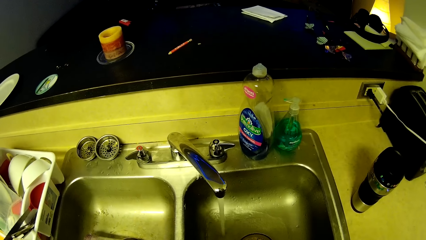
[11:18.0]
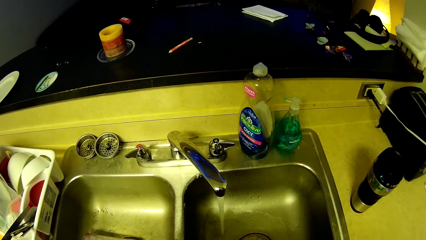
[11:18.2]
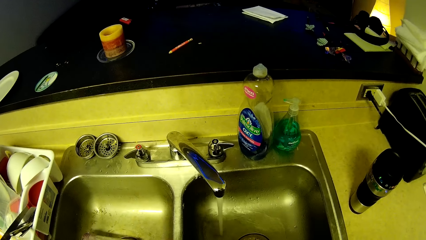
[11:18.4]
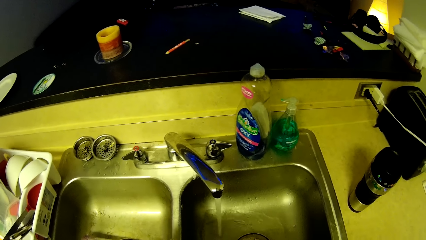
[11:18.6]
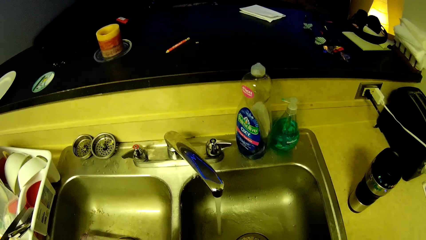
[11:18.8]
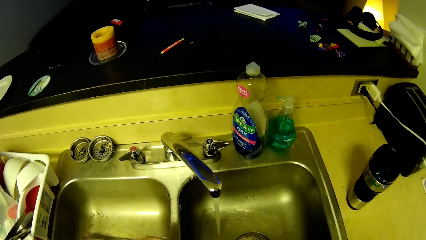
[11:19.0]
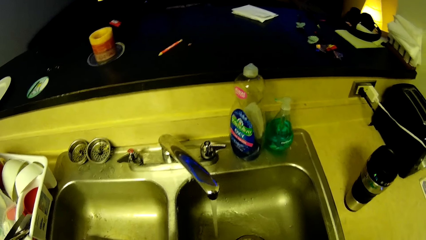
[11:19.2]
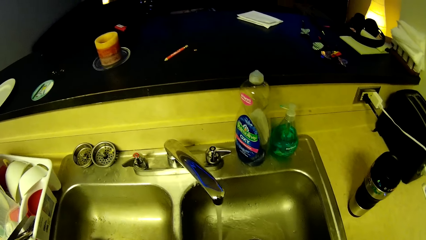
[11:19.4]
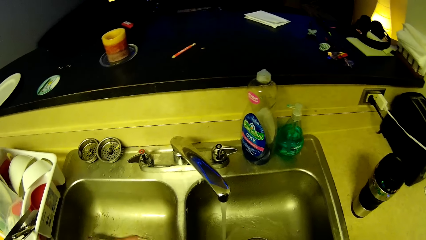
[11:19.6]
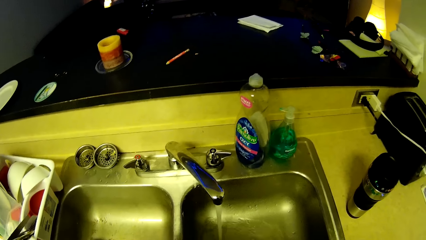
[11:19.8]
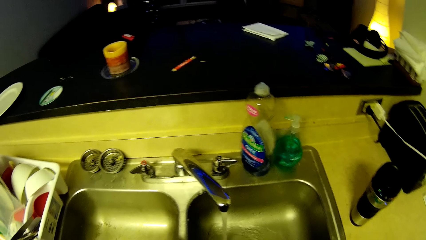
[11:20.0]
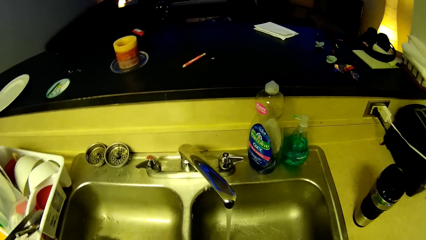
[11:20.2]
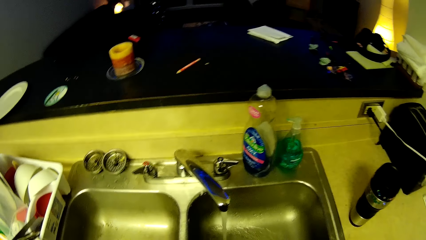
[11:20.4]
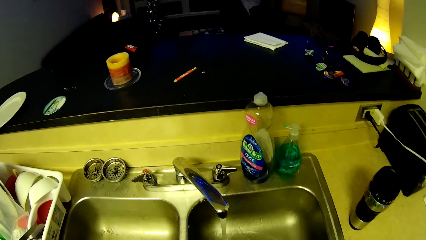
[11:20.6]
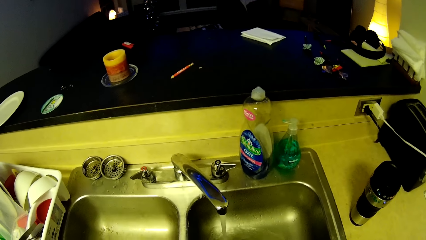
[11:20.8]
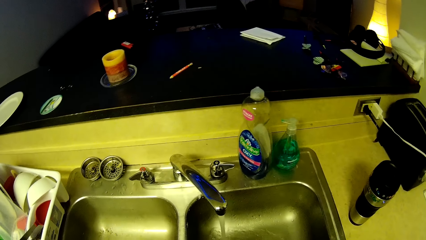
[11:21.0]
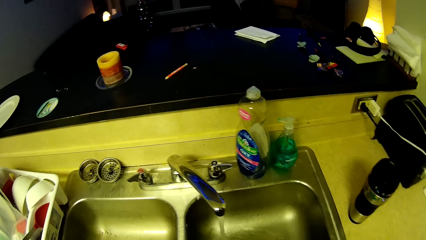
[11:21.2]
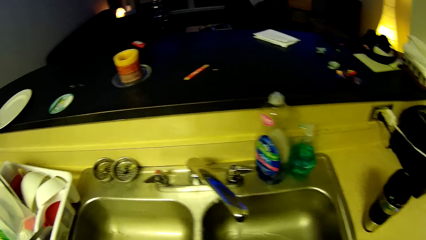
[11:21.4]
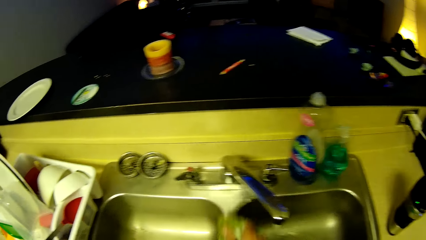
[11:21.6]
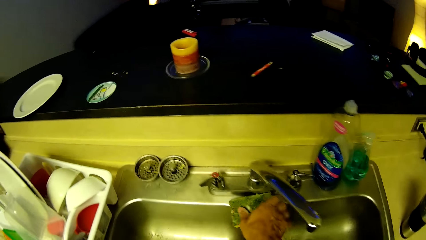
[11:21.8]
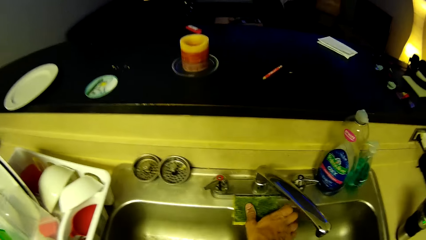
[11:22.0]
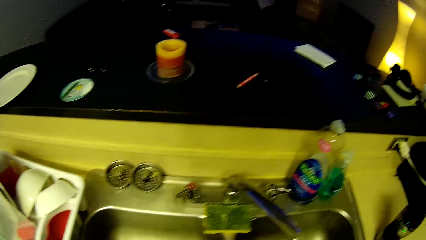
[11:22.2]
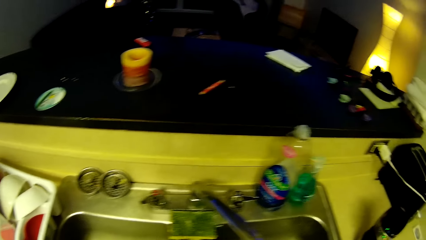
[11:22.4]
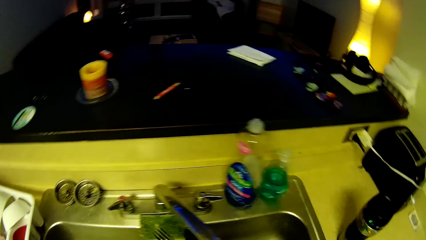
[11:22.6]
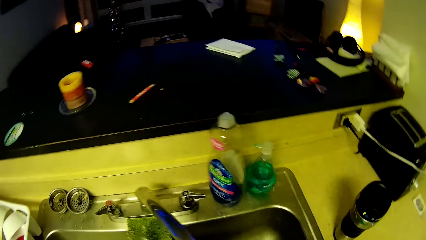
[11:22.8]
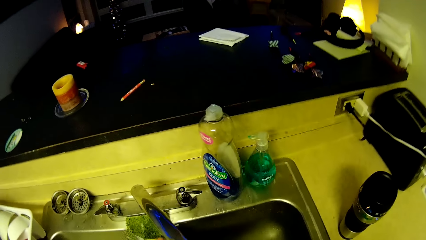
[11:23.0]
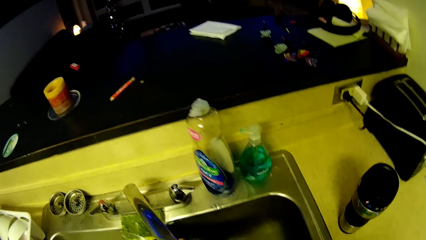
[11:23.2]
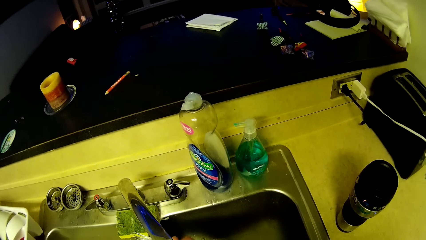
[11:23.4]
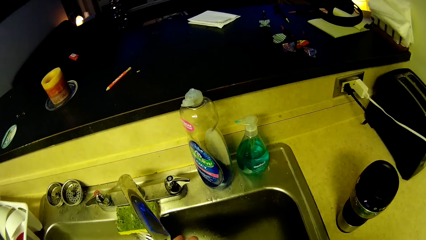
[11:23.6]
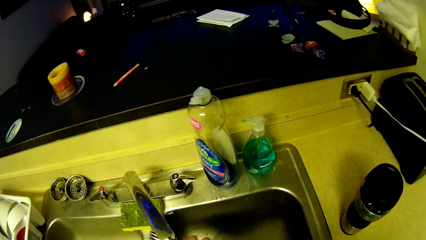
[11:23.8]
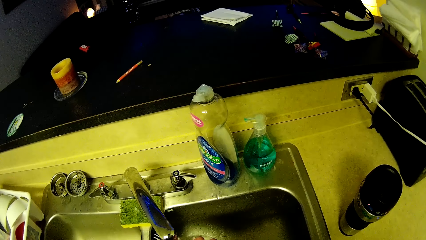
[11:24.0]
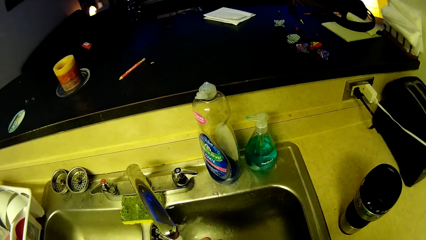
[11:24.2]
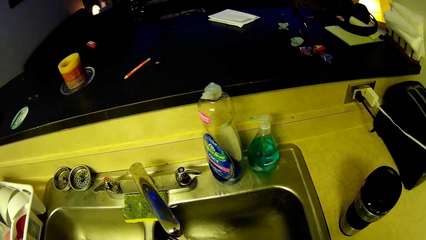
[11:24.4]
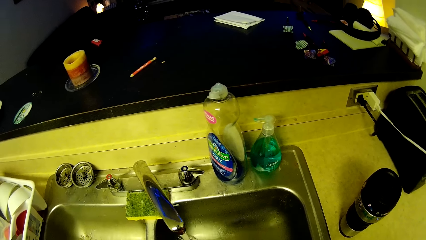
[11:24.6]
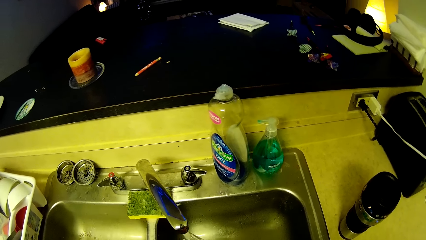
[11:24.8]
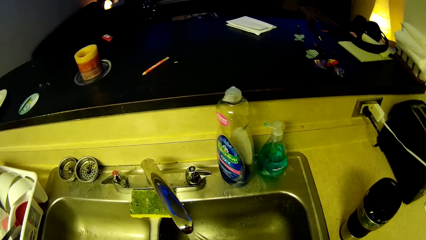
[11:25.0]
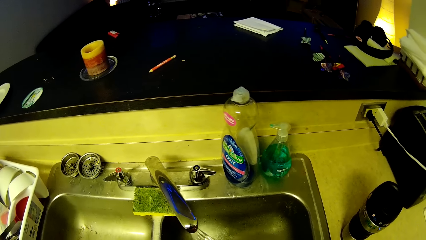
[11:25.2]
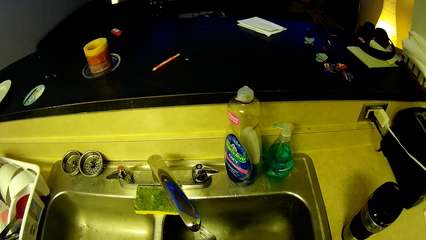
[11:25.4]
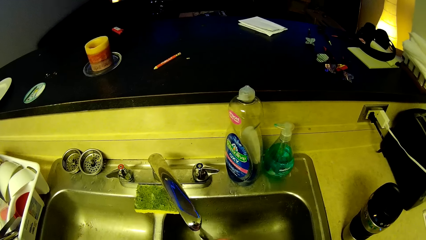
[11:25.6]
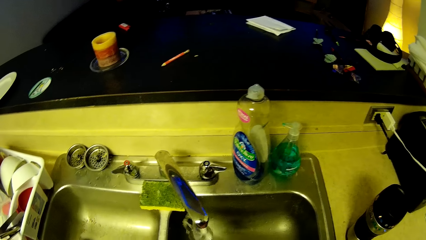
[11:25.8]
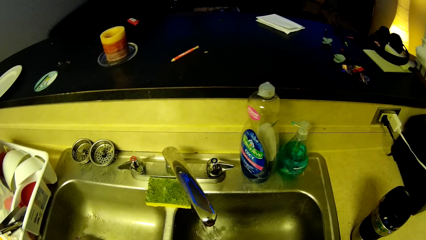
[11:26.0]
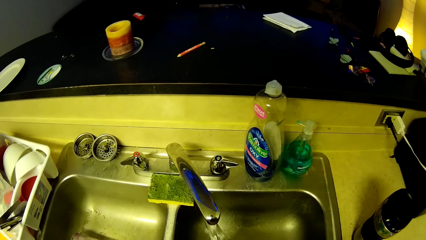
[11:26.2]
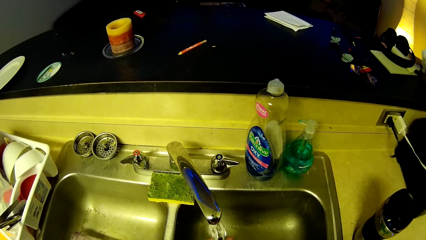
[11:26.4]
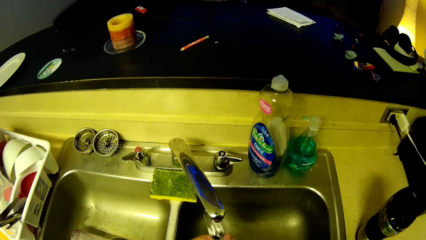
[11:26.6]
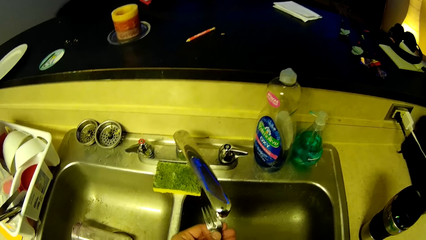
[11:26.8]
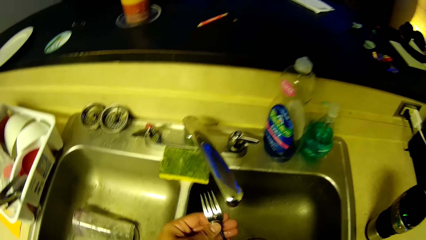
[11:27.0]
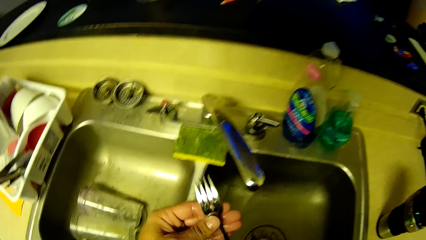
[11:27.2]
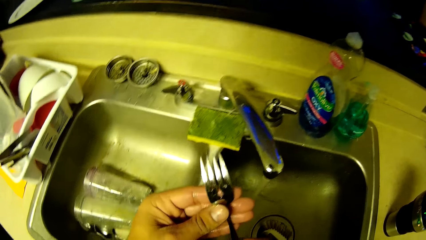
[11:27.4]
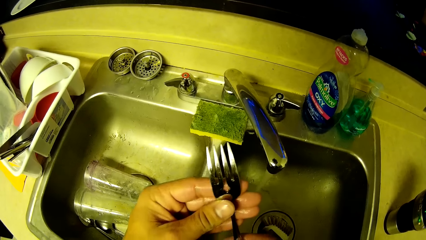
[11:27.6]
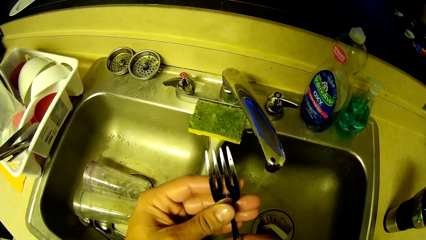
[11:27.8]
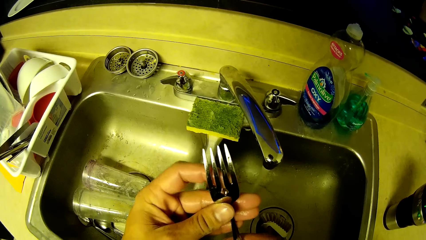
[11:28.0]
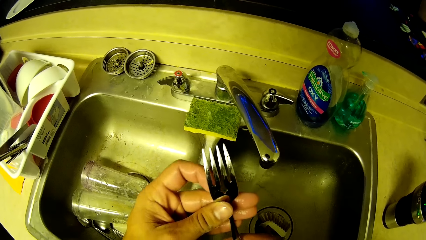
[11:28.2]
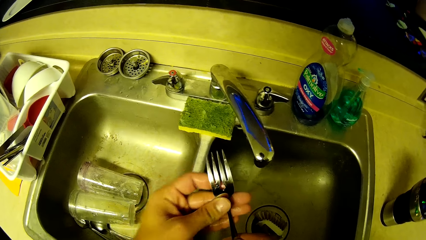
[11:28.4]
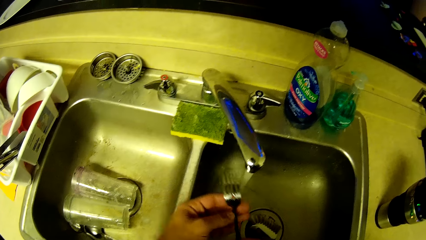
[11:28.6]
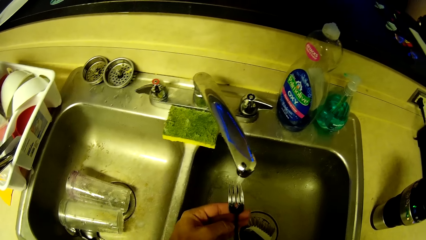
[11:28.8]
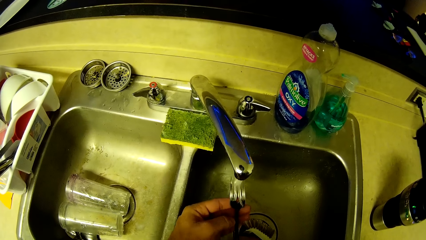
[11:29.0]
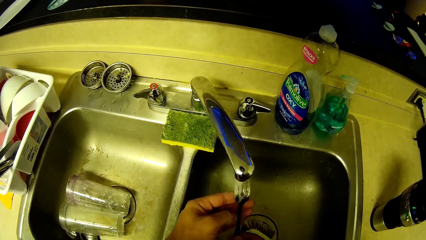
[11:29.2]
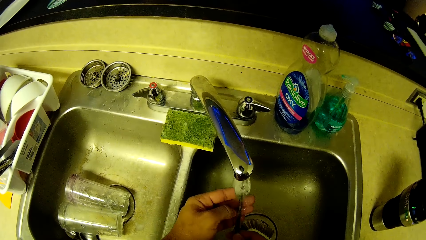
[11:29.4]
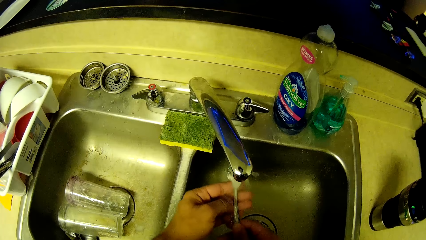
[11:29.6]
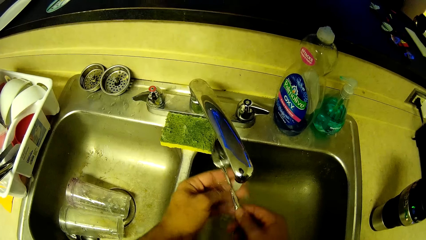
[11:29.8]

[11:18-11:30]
The camera wearer drops the sponge in his right hand on the sink. He looks at the fork and rinses the fork.

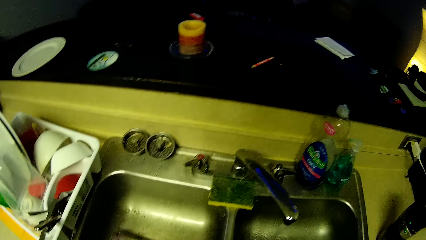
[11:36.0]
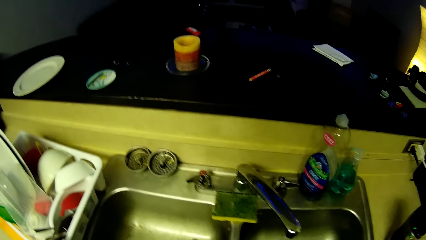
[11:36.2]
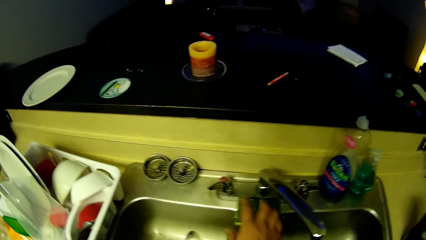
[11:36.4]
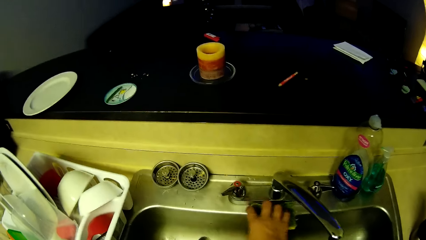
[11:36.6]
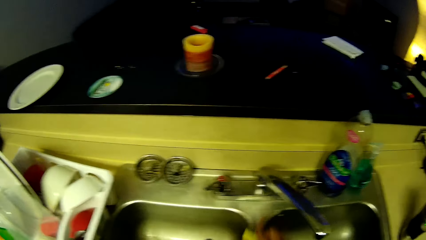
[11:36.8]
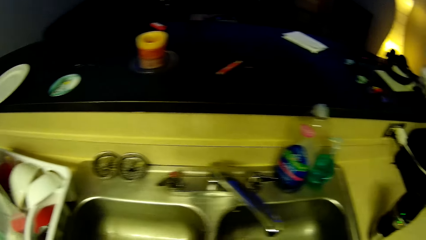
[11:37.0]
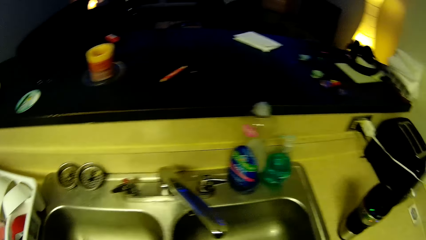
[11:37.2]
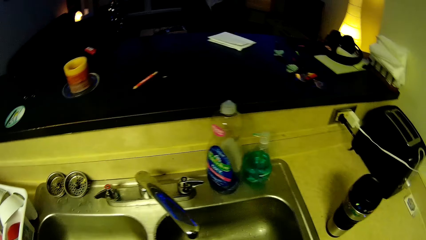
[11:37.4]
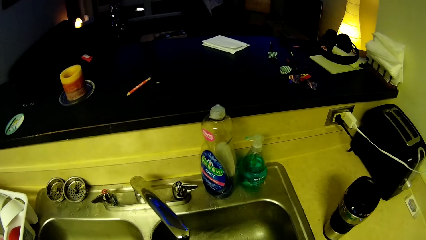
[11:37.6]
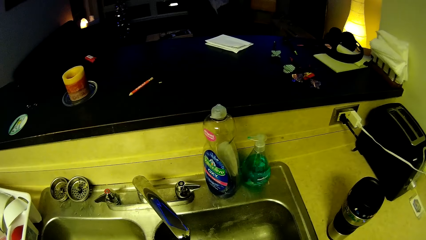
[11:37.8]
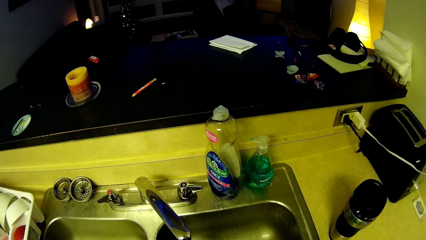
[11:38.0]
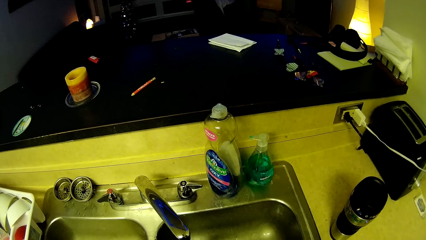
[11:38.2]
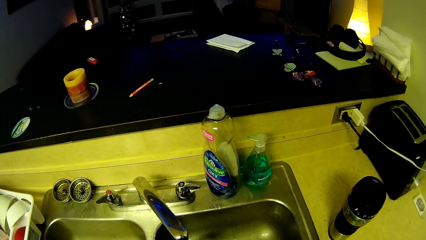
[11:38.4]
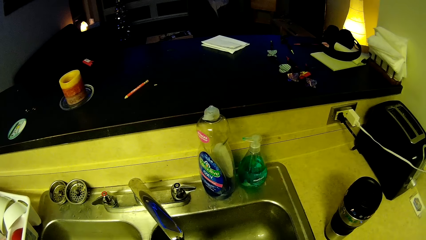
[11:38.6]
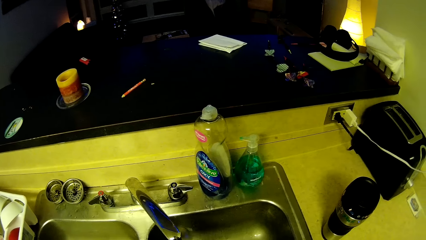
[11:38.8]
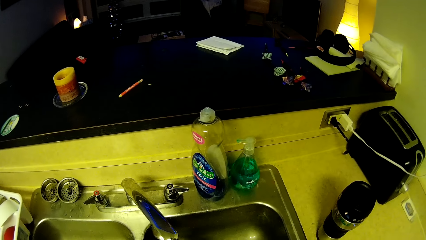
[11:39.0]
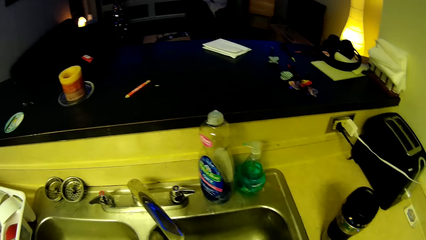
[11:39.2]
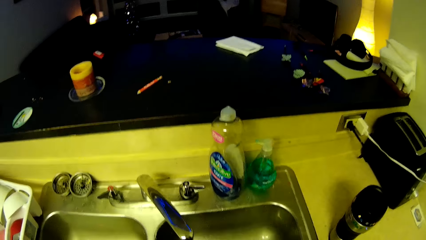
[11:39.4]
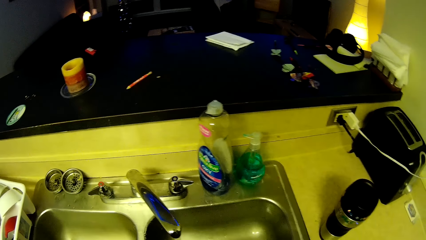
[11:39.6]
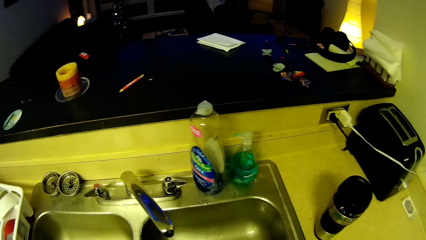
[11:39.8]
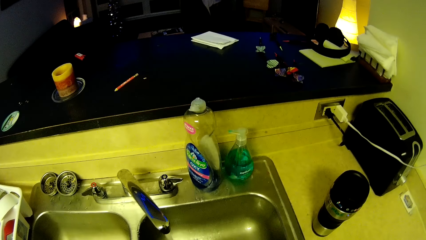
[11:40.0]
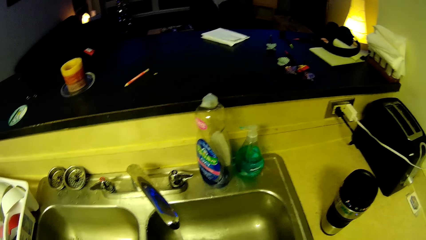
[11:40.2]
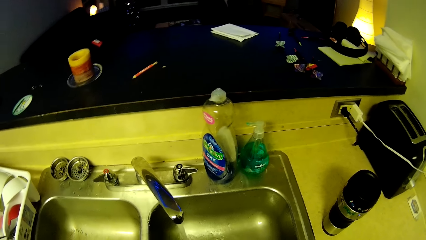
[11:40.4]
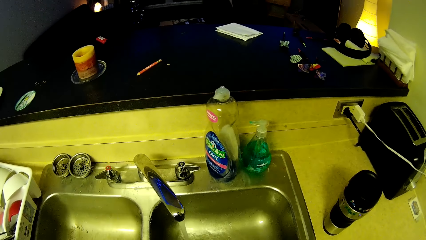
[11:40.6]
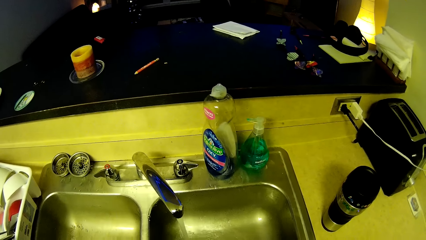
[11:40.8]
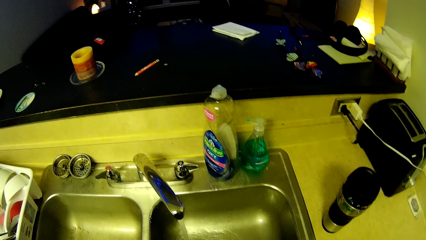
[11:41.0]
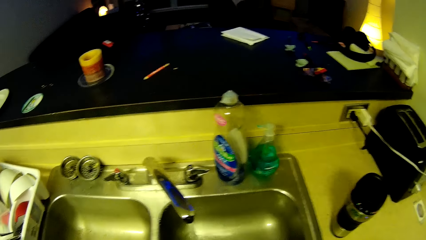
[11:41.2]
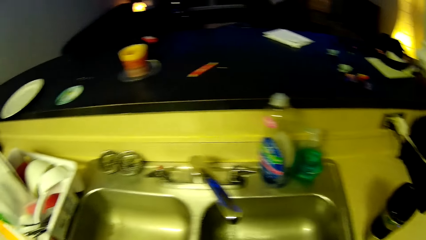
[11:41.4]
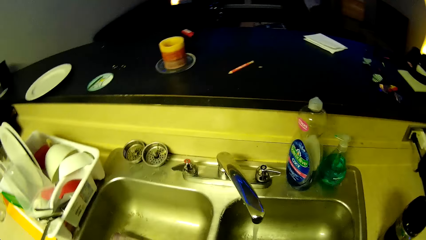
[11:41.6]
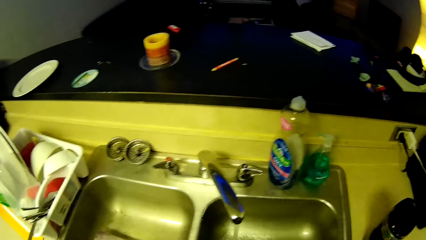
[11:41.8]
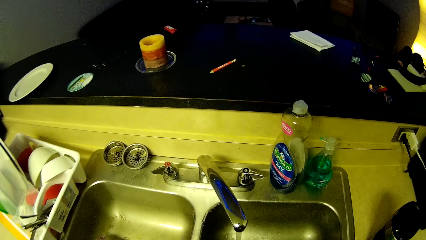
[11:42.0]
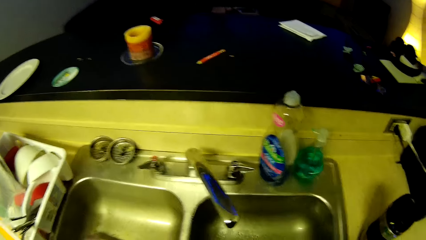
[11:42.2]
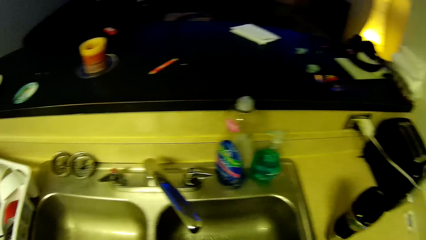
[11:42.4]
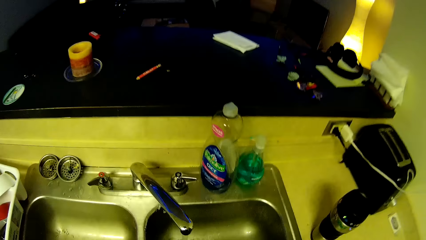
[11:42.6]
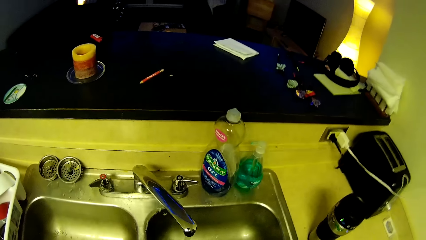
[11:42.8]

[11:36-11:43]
The camera wearer picks the sponge from the sink with his right hand. He washes a spoon.
